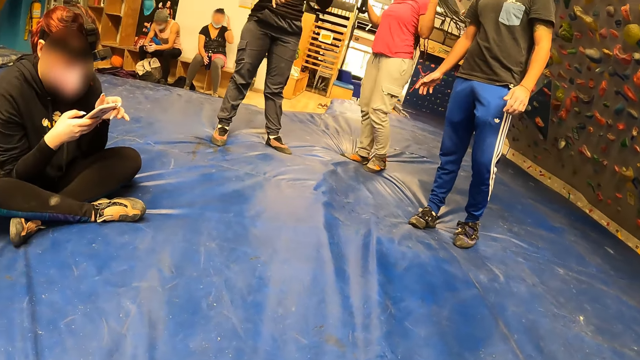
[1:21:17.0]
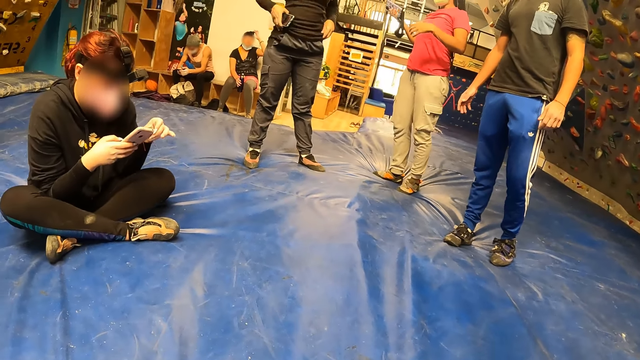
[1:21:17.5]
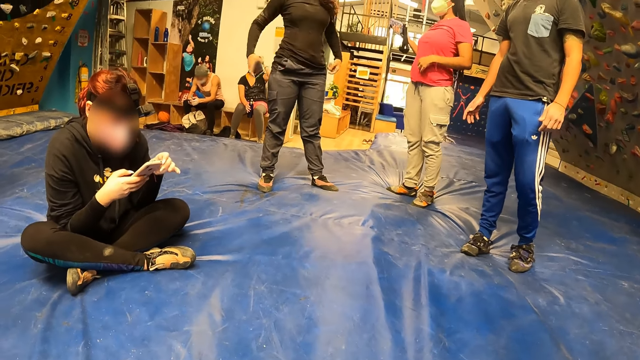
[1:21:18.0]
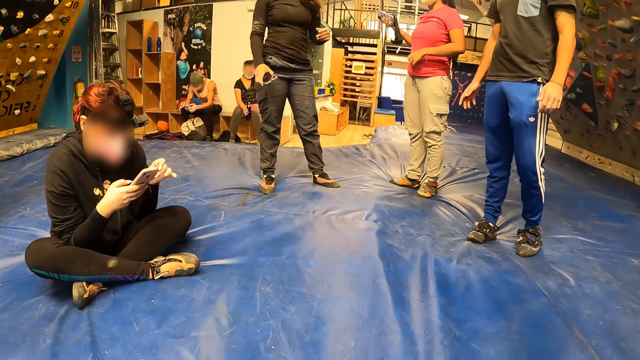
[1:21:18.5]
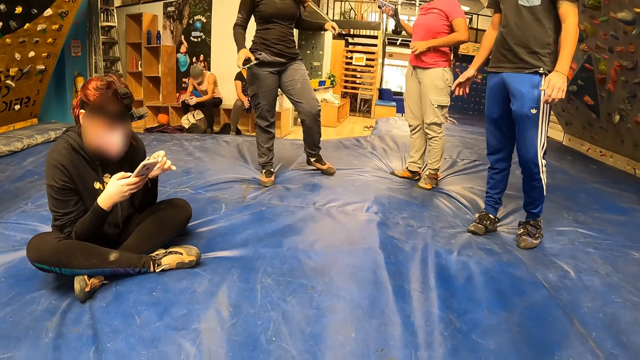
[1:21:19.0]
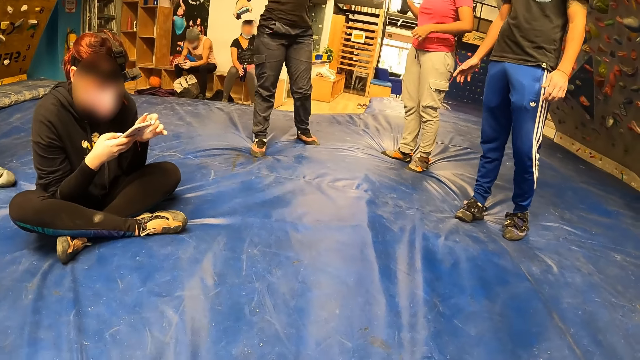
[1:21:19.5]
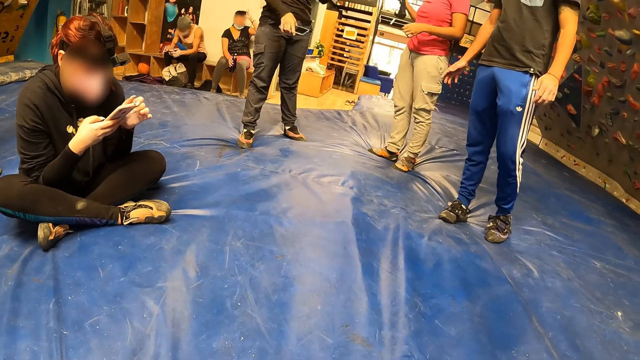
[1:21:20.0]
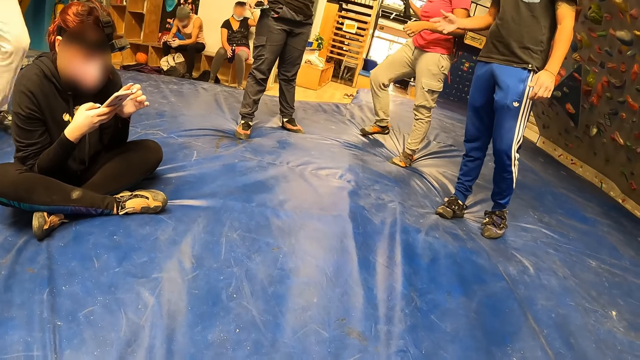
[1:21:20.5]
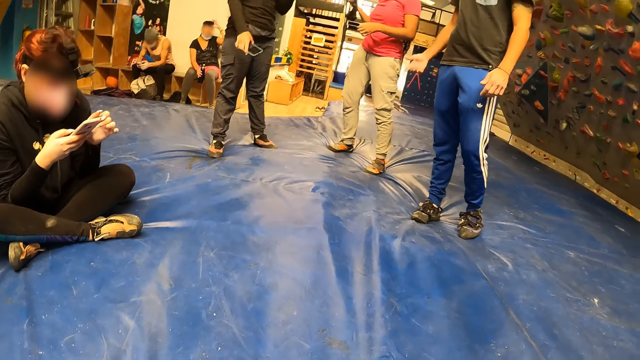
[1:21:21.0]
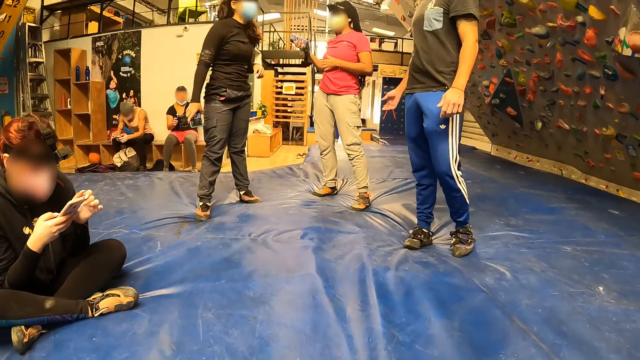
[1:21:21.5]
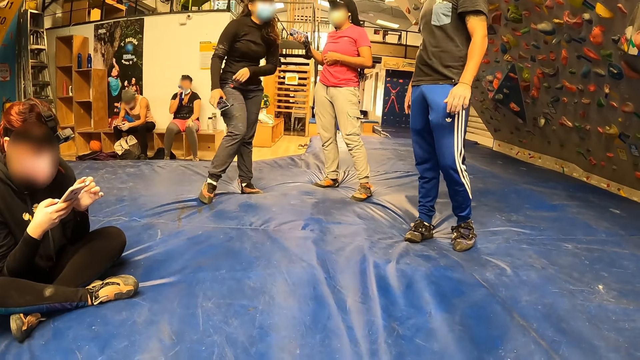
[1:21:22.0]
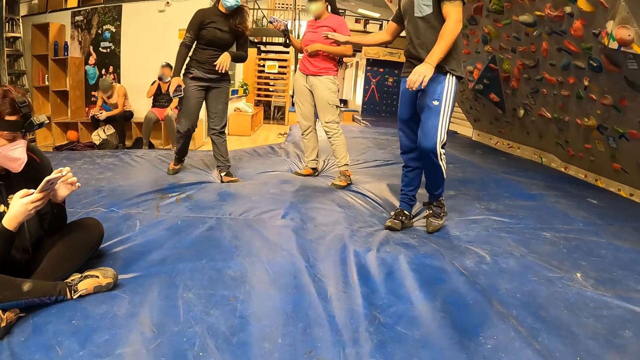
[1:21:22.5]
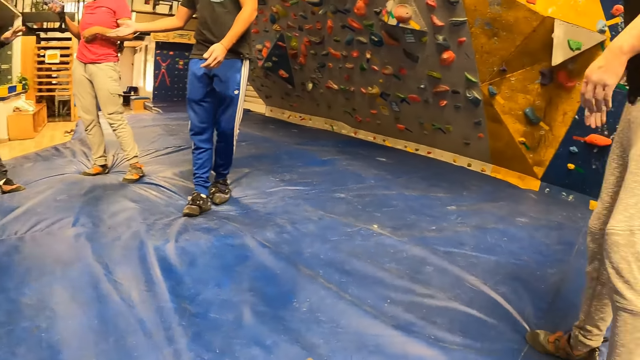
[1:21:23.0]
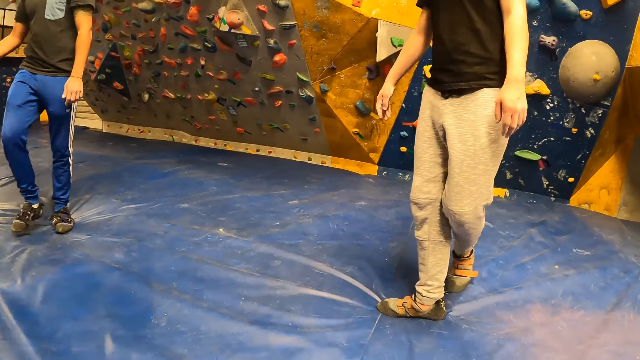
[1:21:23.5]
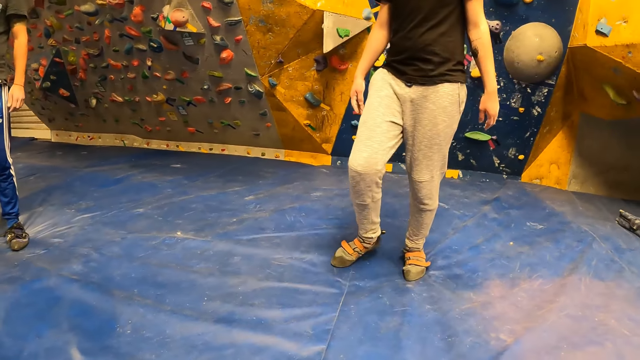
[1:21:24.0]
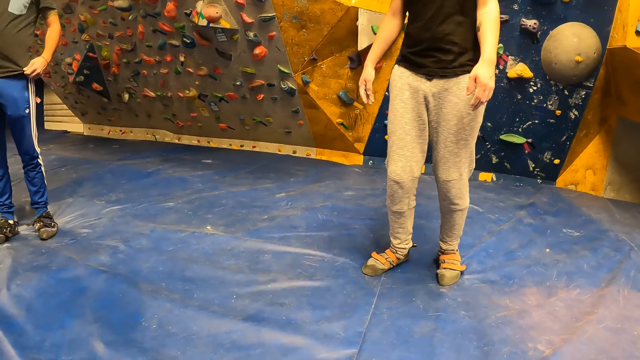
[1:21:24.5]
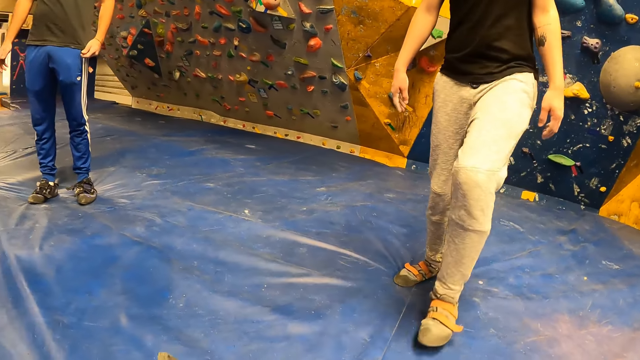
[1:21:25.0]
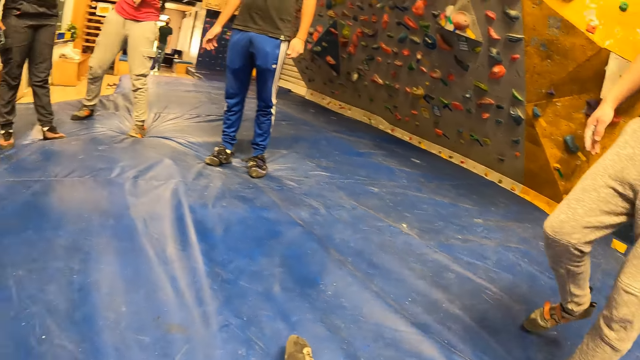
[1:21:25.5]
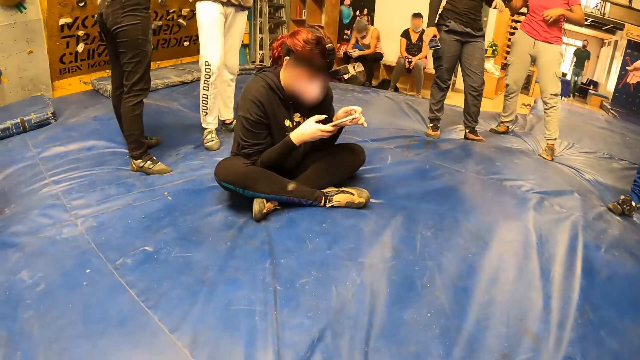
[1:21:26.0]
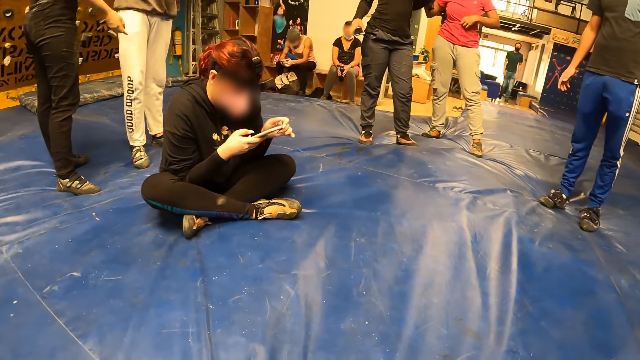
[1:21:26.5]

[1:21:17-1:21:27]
The woman adjusts her jumper with both hands. The man interacts with the woman.

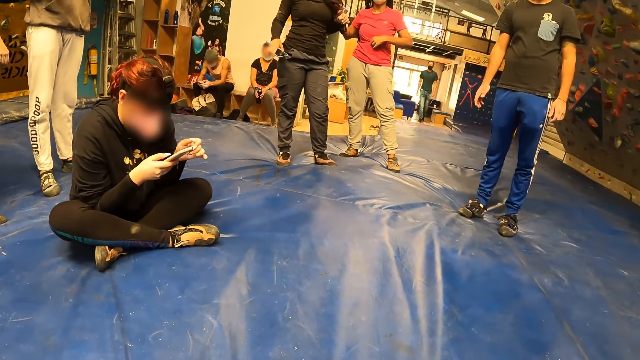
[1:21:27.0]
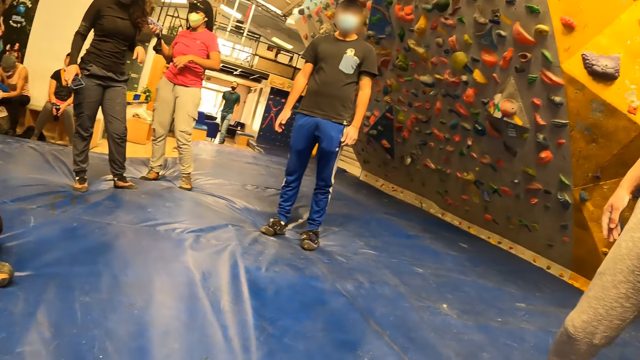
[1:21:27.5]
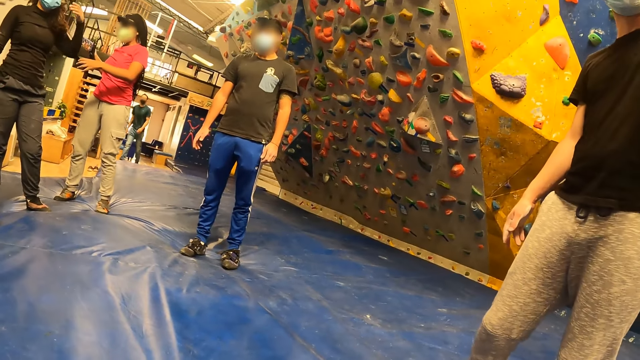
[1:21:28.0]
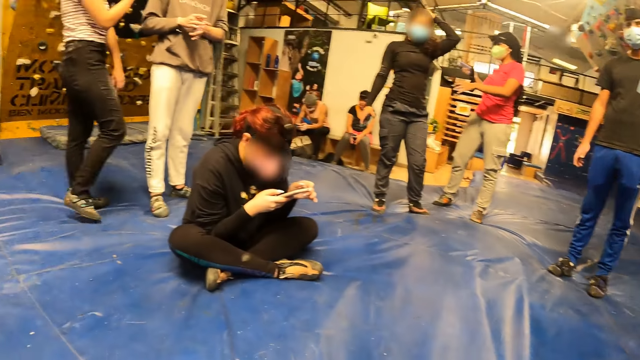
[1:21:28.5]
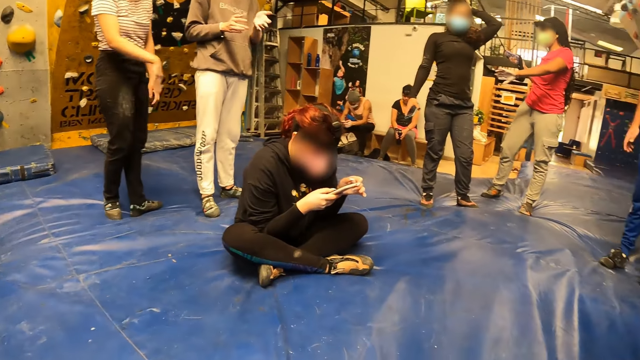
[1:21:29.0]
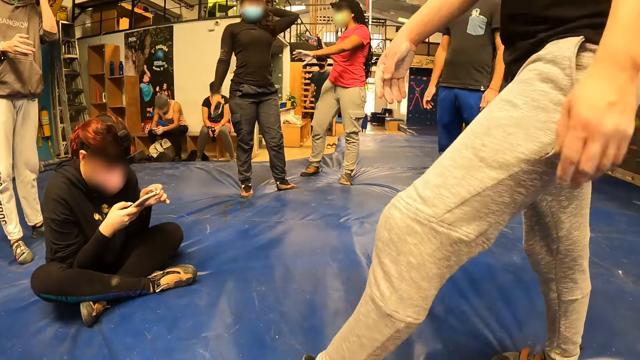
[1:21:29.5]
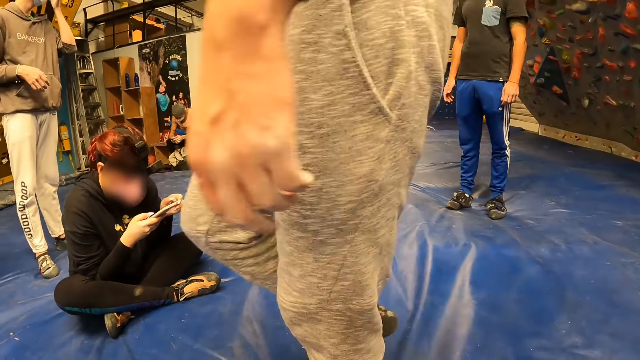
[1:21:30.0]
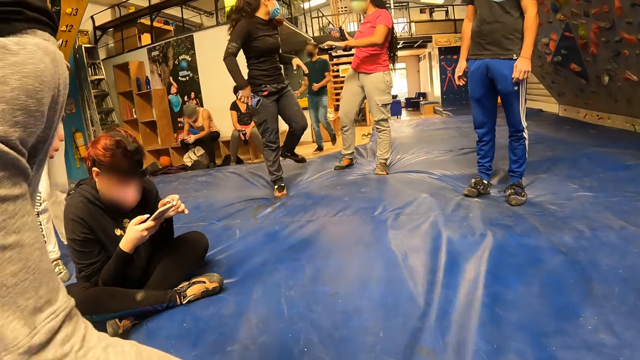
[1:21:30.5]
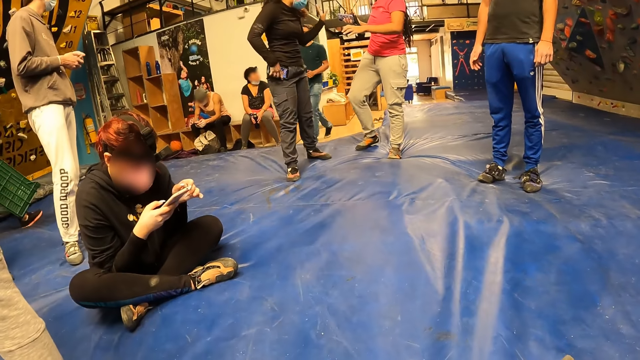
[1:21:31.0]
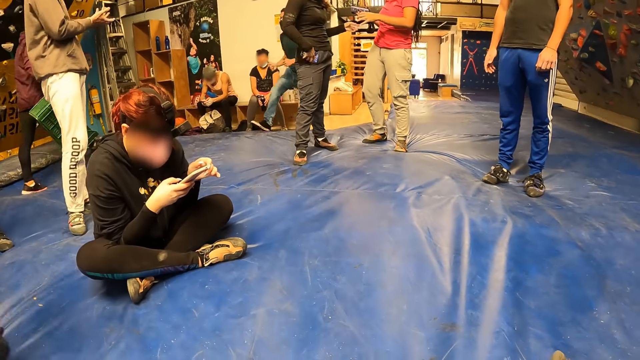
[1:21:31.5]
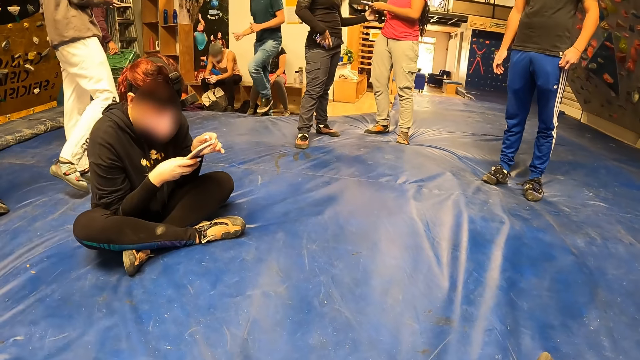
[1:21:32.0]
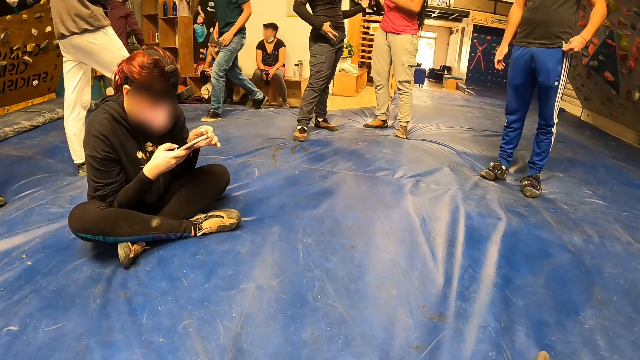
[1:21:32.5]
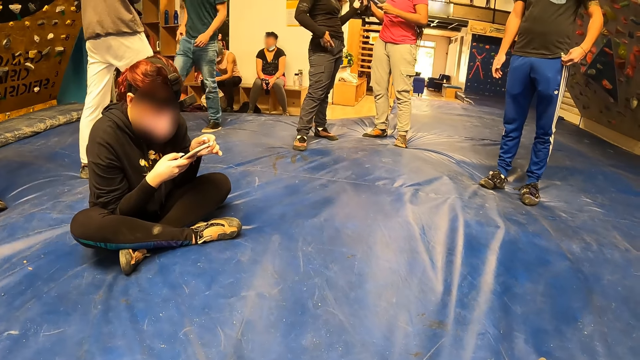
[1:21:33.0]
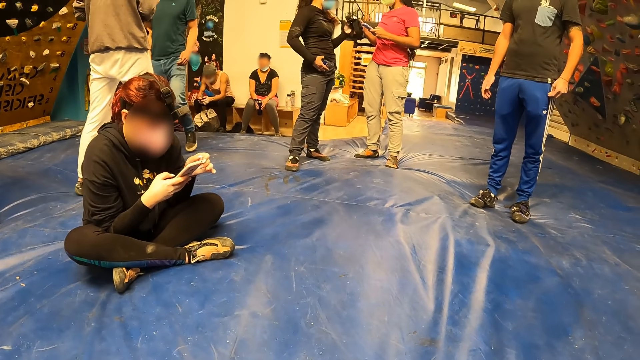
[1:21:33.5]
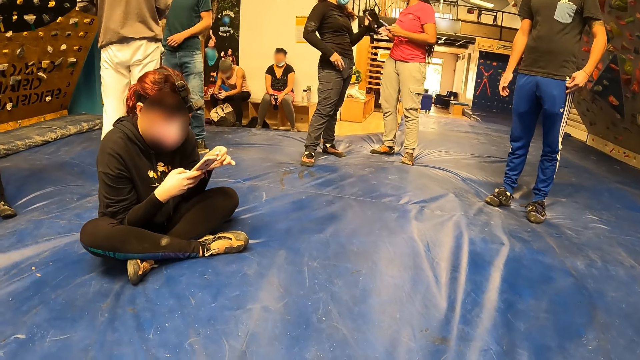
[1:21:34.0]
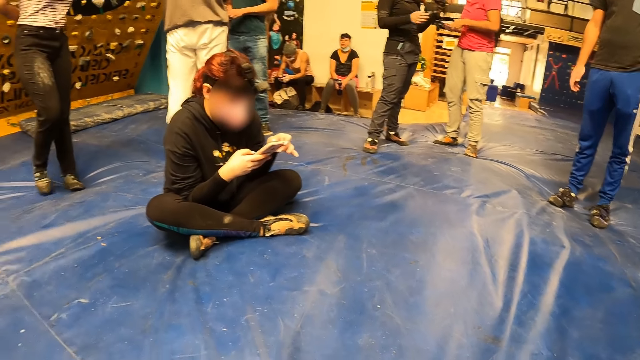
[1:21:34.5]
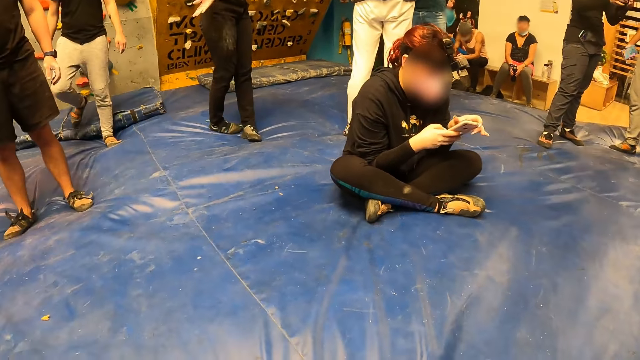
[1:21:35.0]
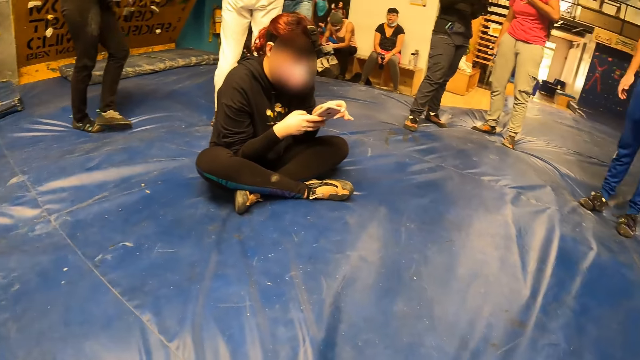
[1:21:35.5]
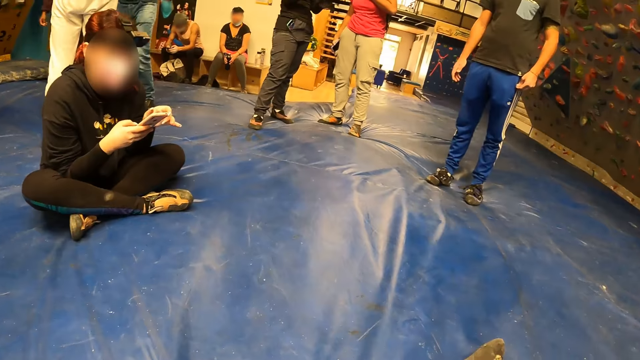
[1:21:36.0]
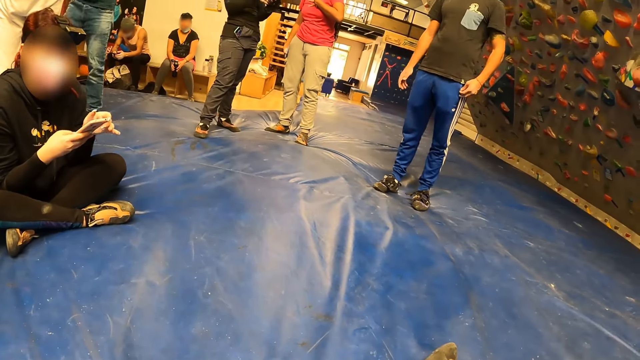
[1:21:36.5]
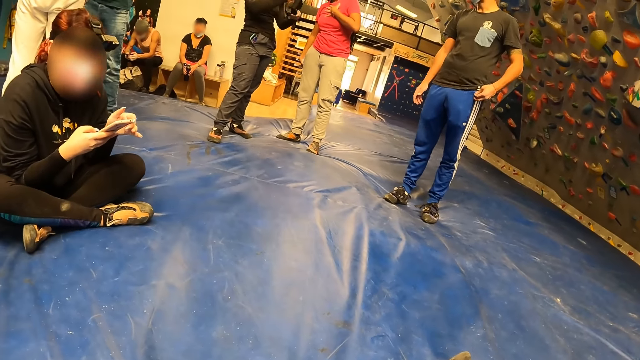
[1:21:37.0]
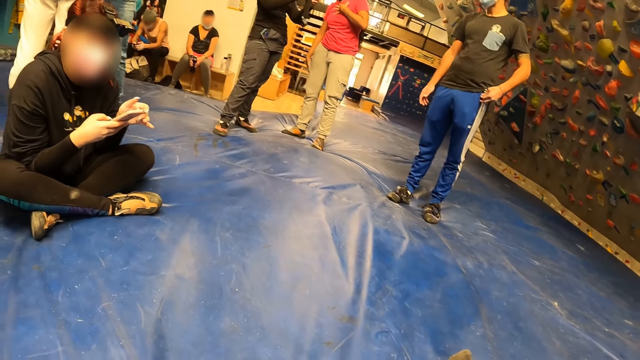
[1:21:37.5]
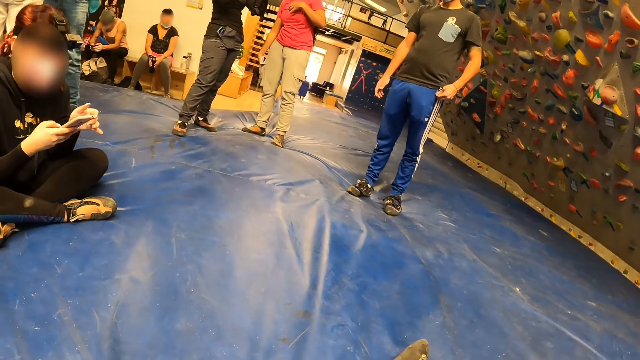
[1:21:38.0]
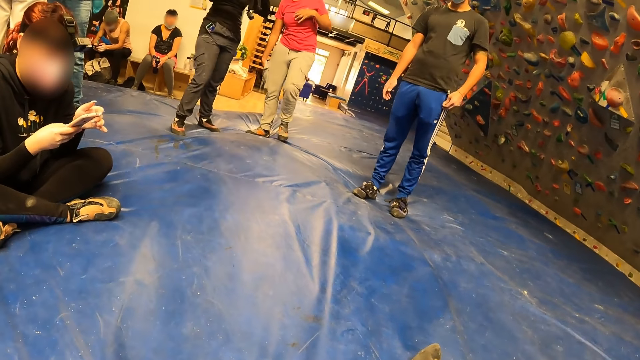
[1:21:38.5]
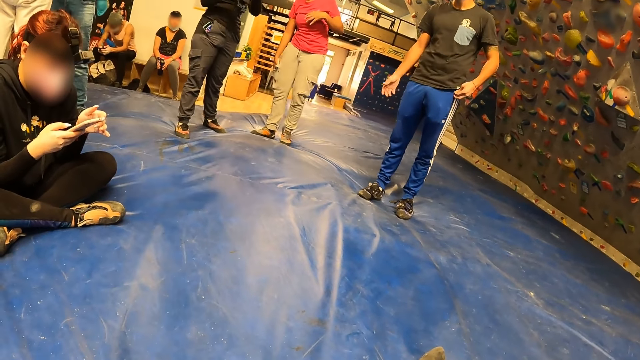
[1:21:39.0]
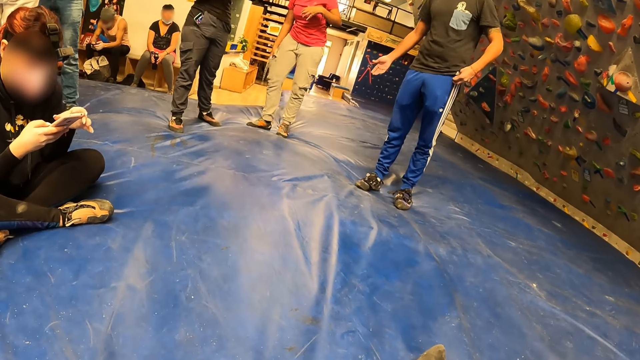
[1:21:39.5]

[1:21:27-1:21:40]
A man walks past the camera wearer. The woman puts the phone into her pockets with her right hand. Another woman gives the head camera to the first woman with both hands. The other woman puts the phone into her pockets with her right hand.
